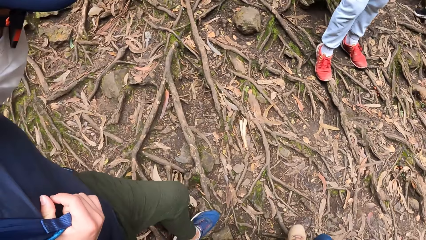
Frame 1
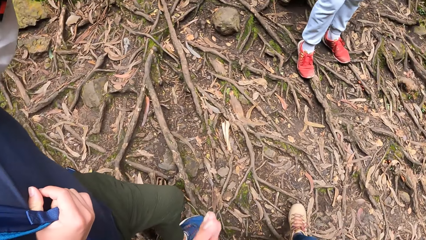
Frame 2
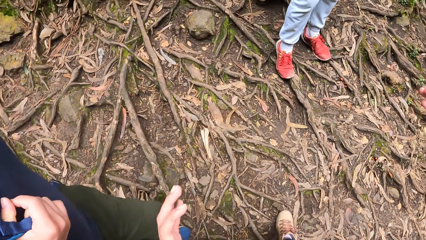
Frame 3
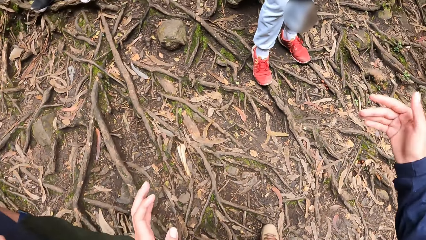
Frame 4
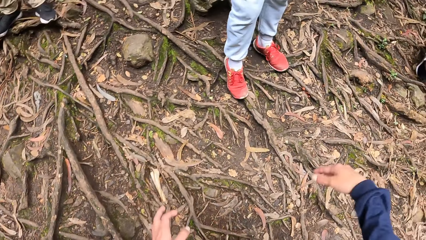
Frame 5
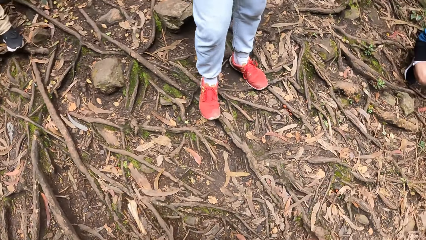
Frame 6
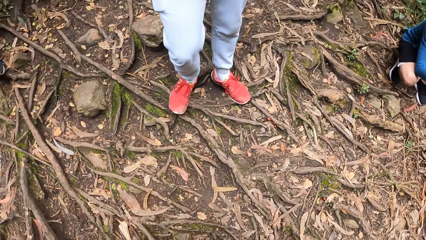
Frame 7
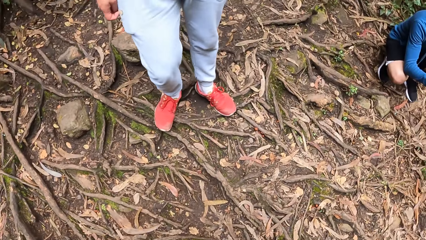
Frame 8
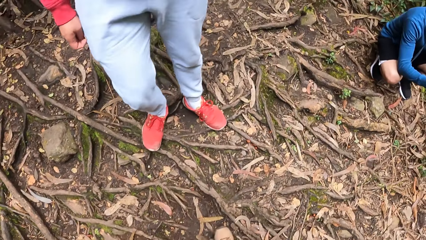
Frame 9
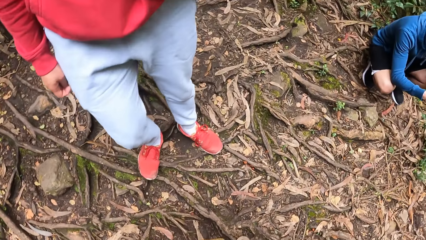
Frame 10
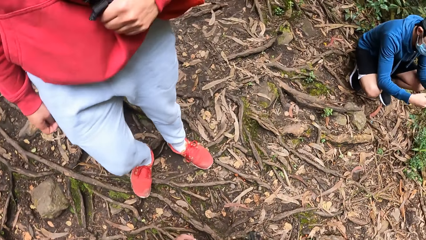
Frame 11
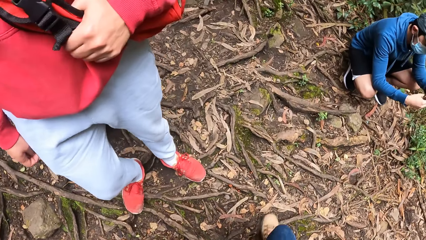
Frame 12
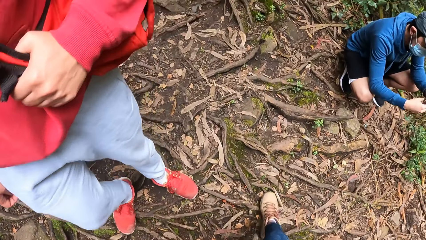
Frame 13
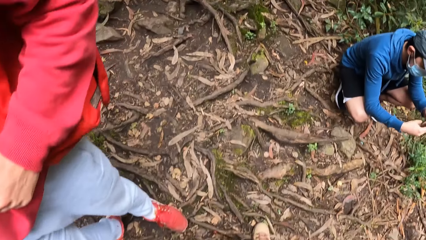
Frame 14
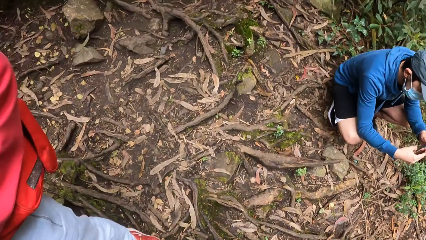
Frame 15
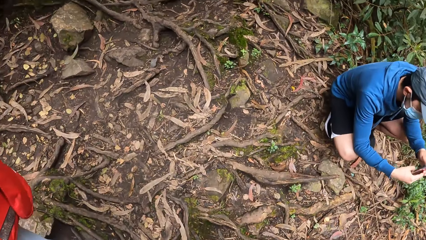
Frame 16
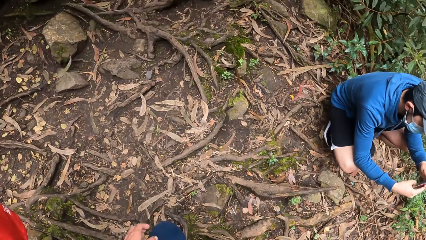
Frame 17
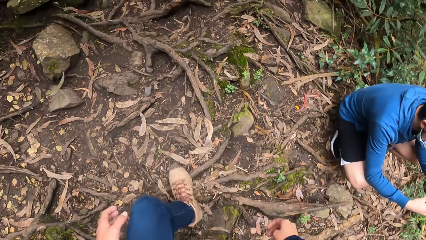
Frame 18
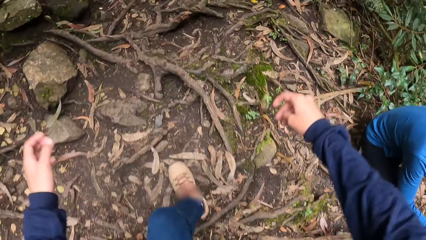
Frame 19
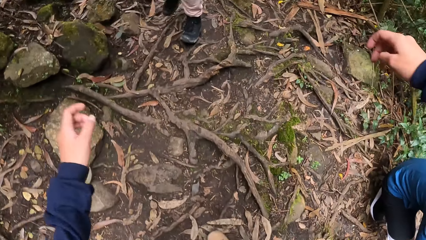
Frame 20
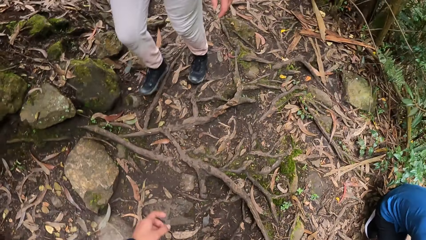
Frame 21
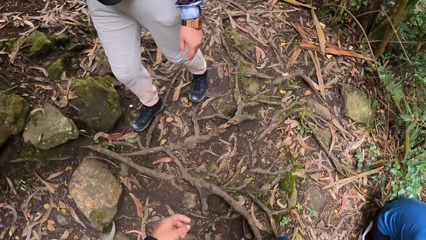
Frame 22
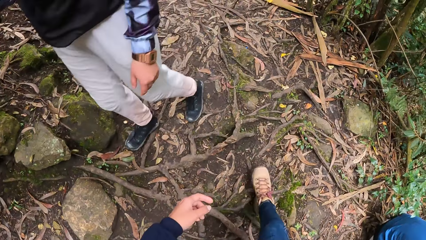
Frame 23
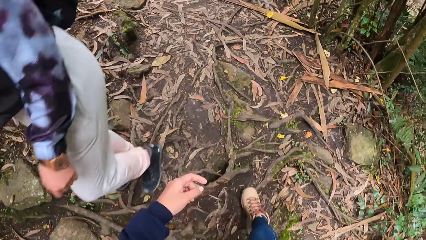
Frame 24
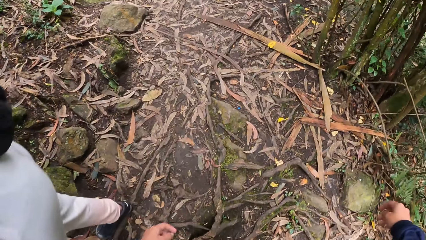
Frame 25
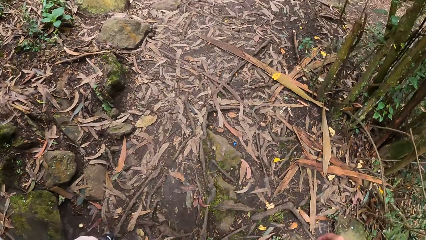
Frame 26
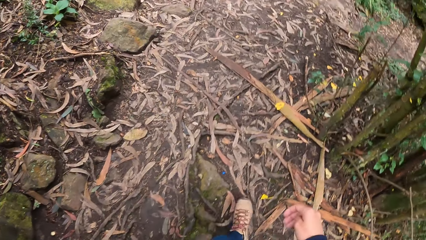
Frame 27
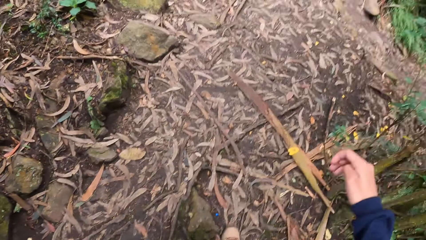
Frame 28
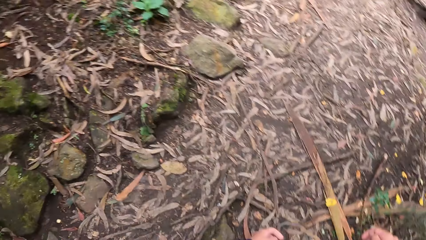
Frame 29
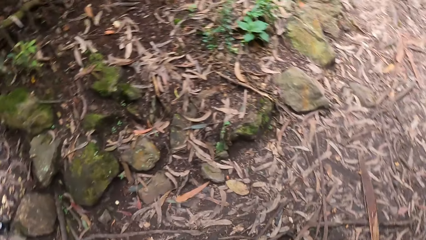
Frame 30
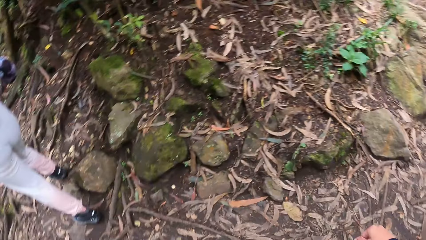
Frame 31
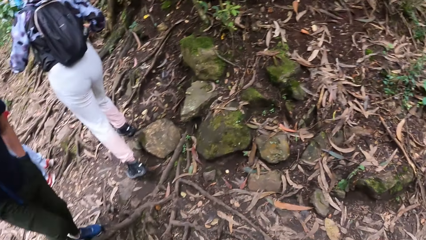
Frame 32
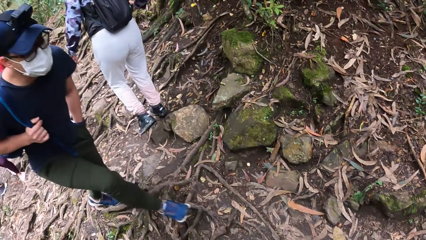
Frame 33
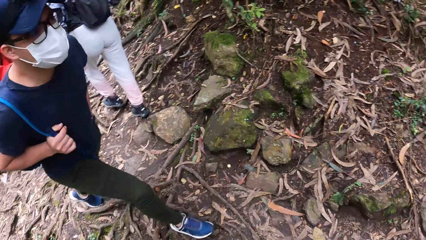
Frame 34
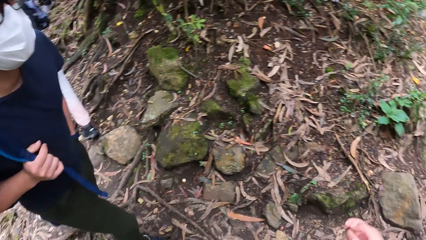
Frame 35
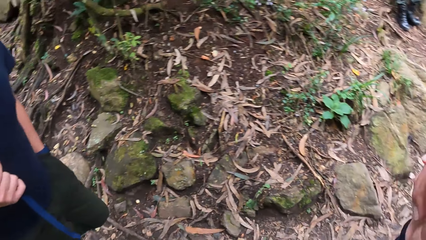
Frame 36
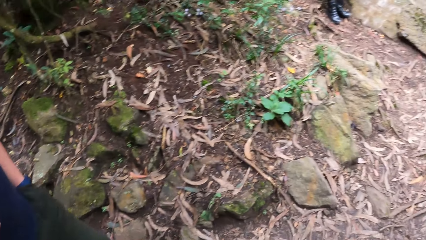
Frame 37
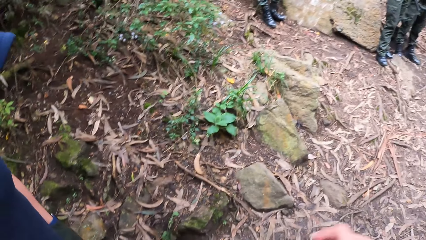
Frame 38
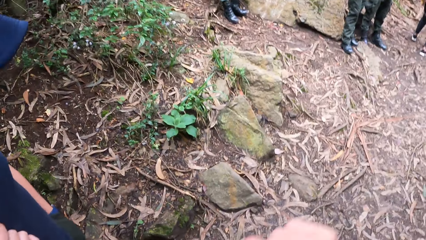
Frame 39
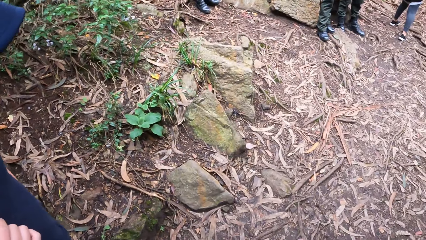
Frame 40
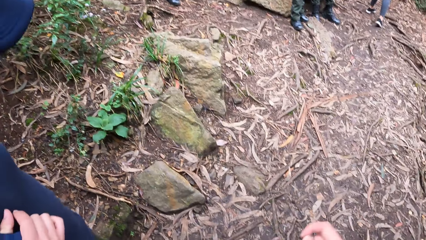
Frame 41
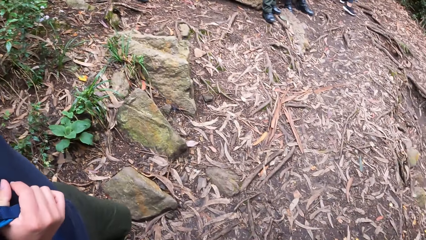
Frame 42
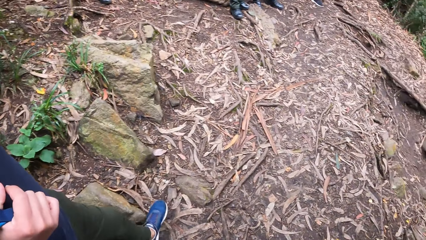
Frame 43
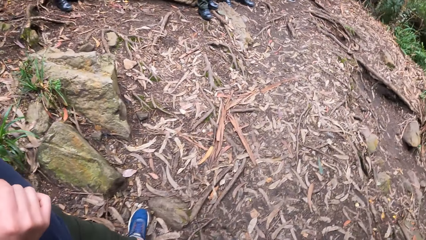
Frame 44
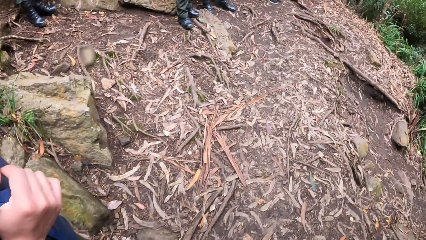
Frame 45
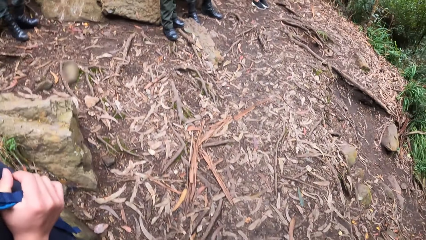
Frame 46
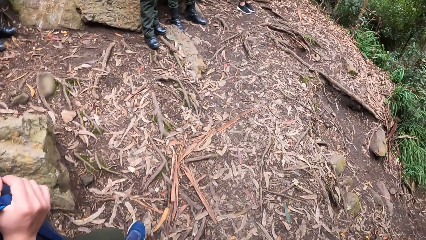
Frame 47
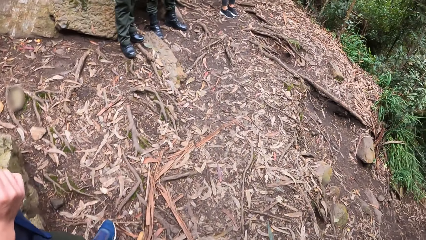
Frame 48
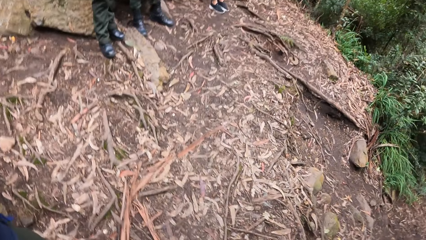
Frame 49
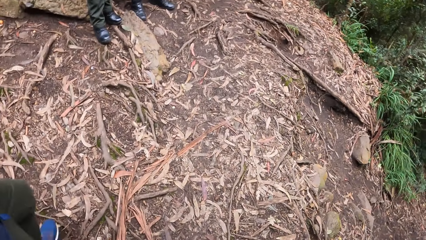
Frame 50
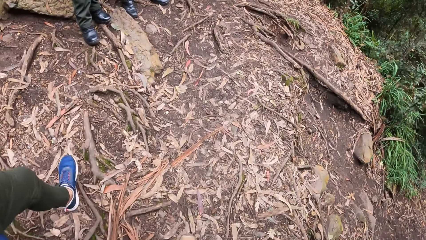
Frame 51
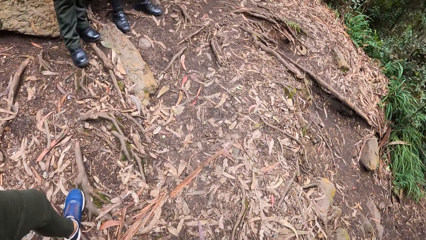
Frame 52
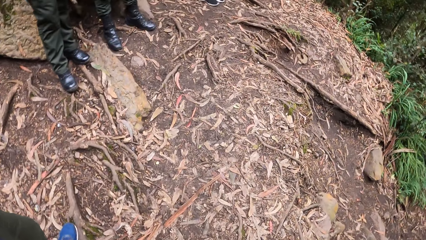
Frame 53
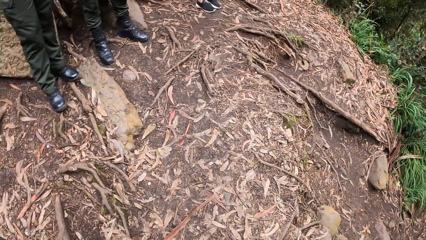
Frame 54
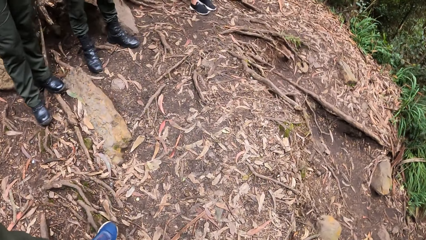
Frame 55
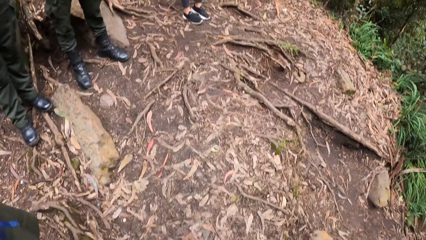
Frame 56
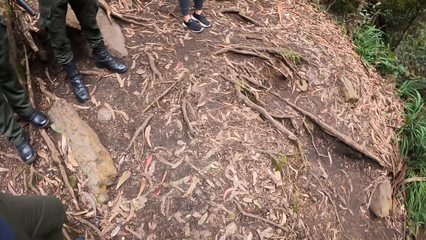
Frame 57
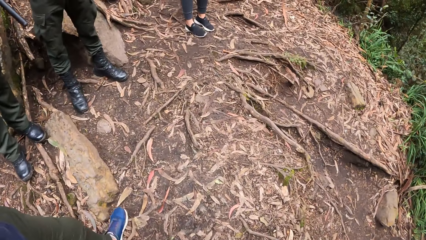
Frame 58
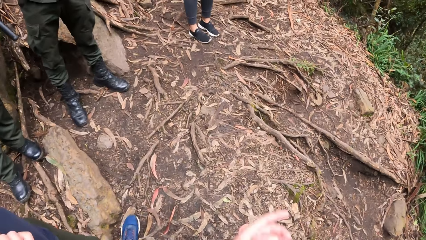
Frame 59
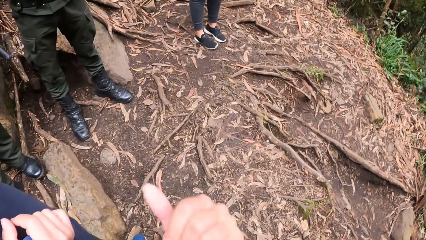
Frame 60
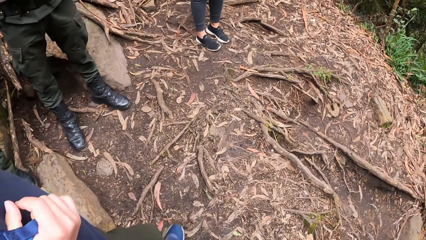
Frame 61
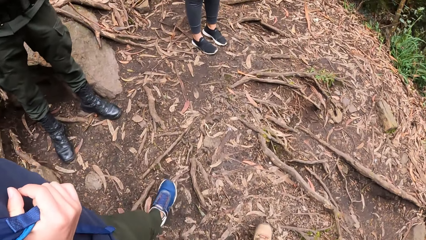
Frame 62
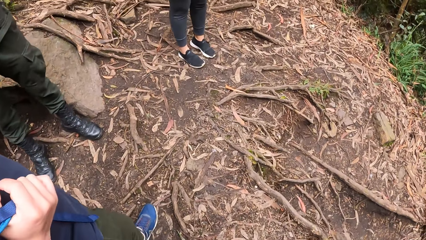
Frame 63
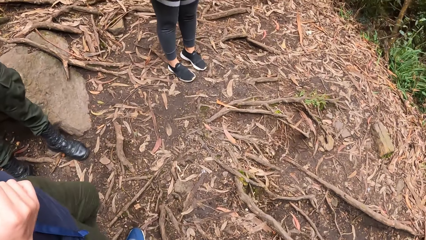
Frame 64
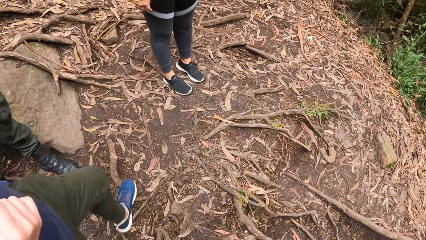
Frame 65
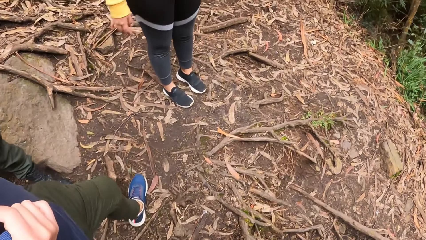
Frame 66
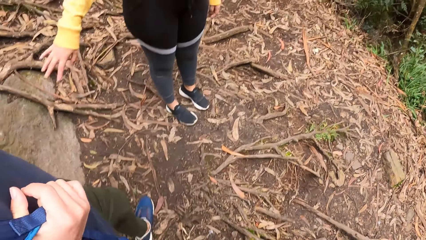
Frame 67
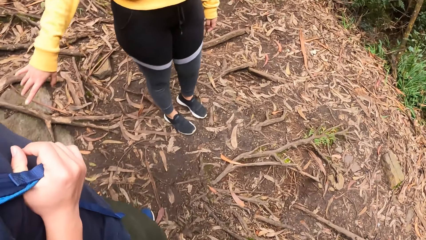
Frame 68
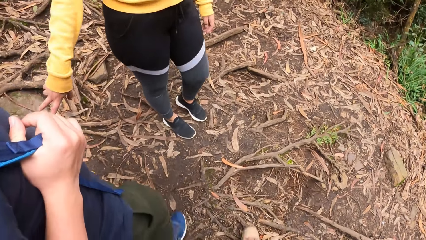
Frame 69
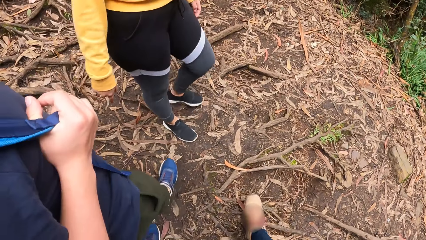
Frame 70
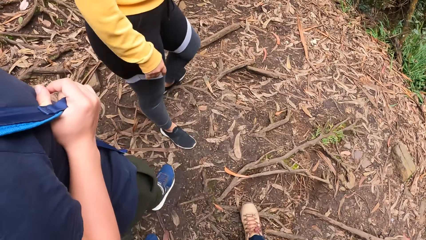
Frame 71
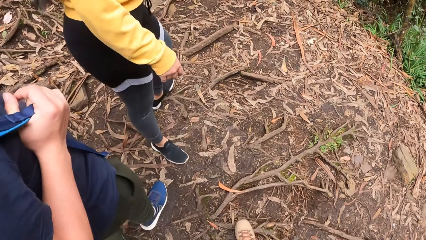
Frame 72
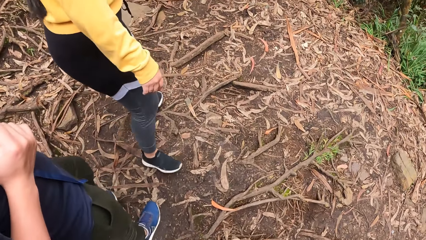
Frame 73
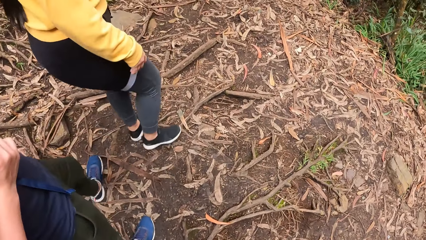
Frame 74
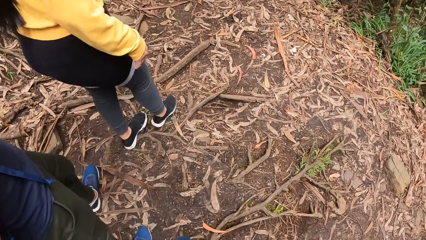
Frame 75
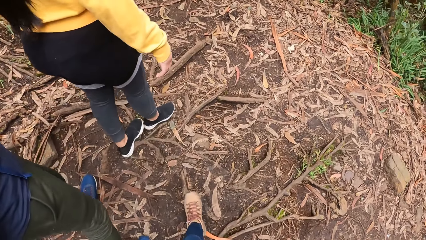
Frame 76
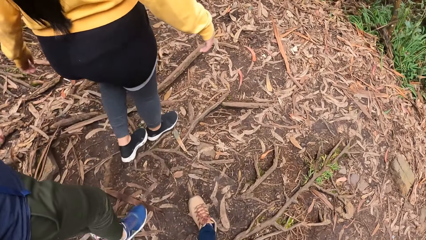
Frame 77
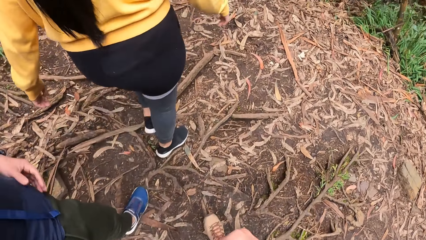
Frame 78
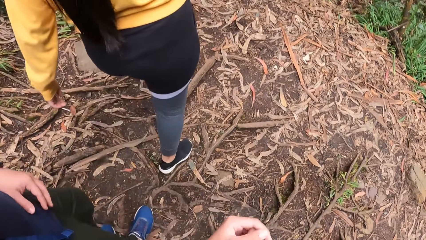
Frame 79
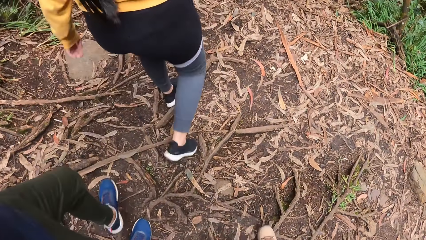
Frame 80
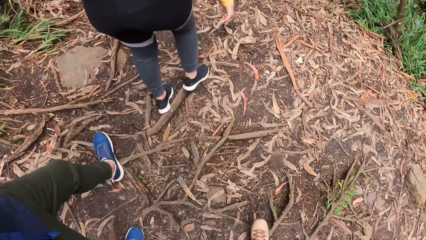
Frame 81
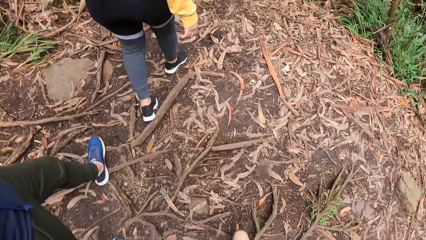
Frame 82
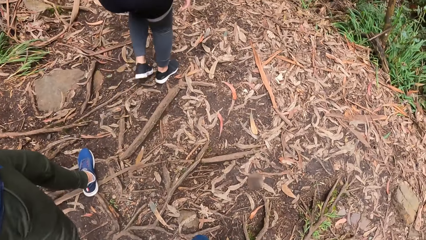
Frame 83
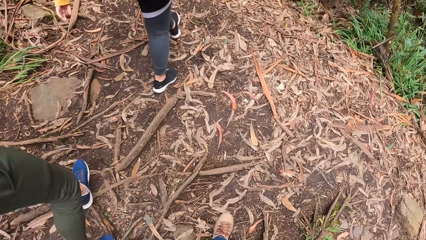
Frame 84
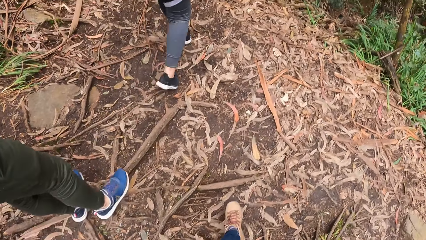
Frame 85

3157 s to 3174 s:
A person takes pictures. The camera wearer walks around. Another person walks around. The camera wearer walks around and looks around. A third person walks around. The camera wearer walks around. The third person walks around with the camera wearer. Another person stretches hand and walks around.
